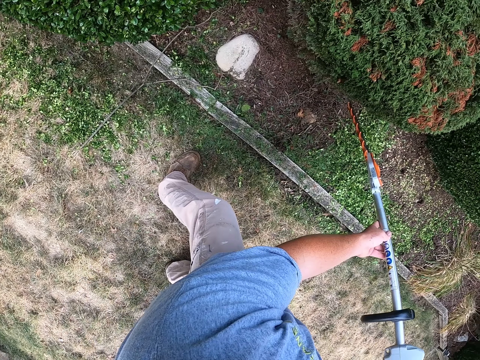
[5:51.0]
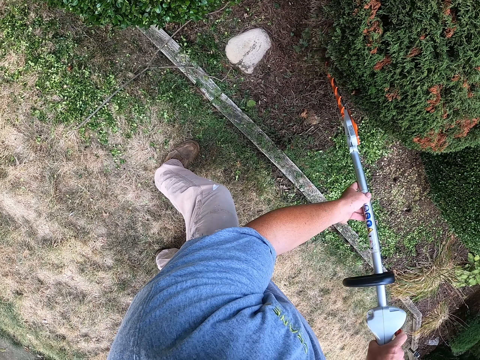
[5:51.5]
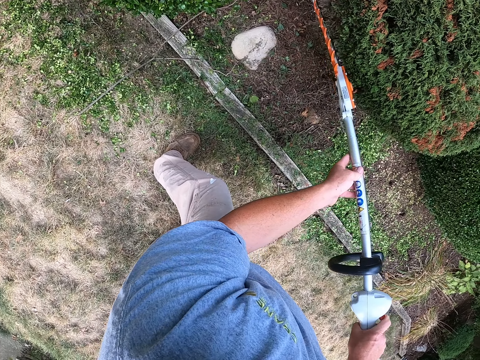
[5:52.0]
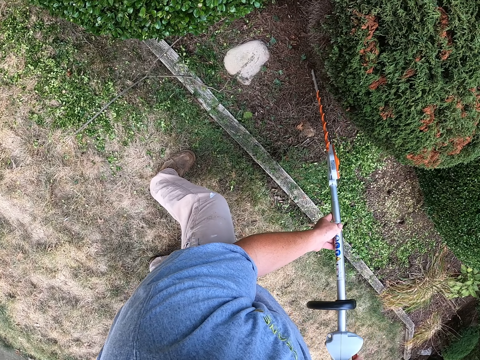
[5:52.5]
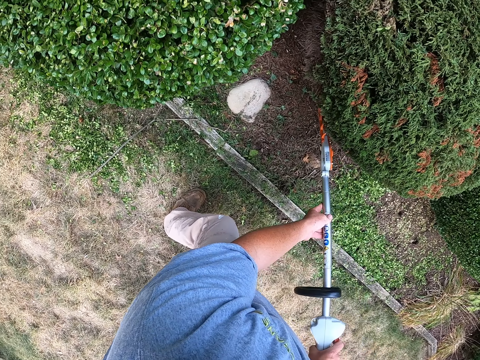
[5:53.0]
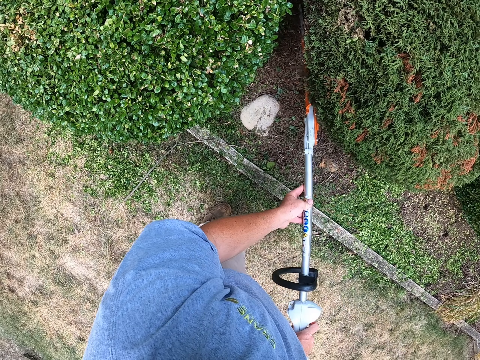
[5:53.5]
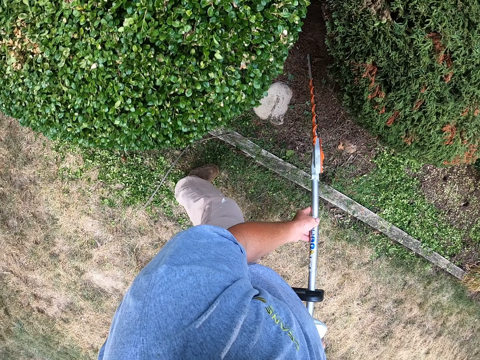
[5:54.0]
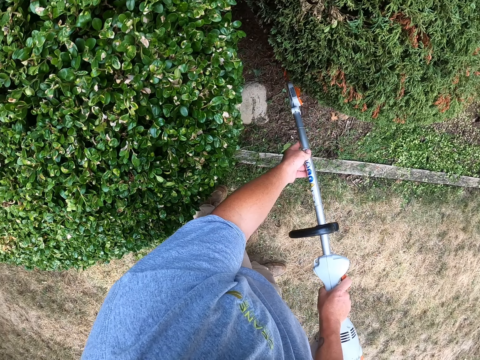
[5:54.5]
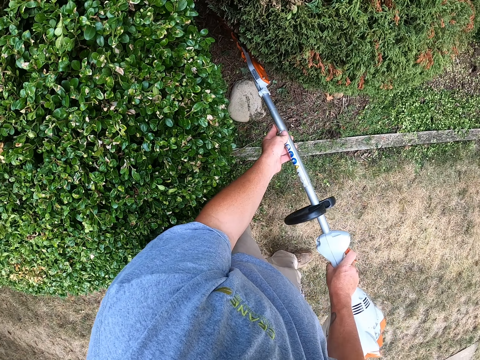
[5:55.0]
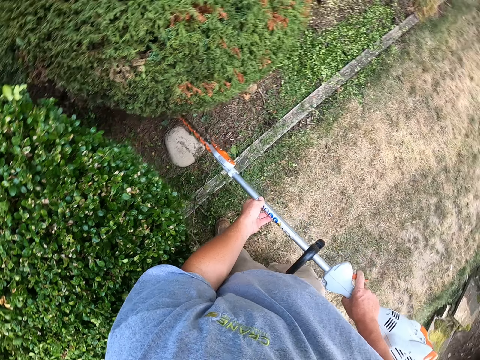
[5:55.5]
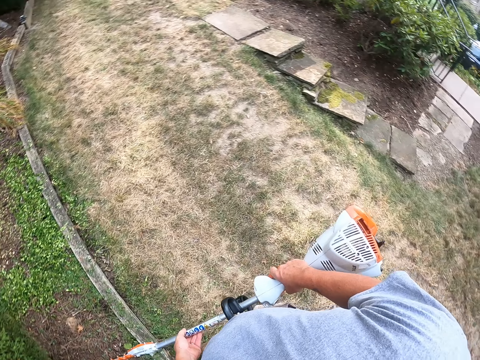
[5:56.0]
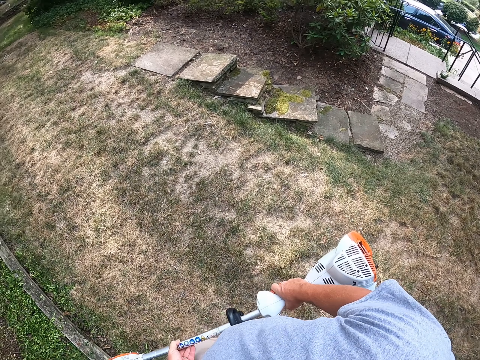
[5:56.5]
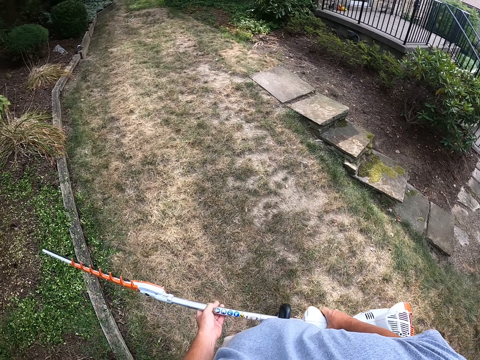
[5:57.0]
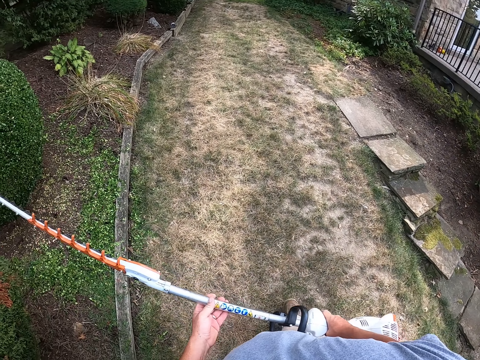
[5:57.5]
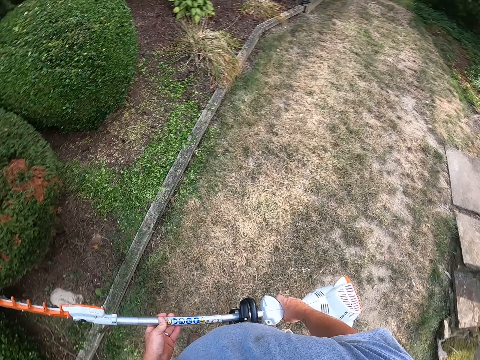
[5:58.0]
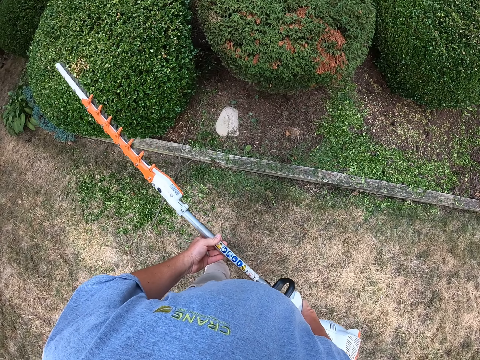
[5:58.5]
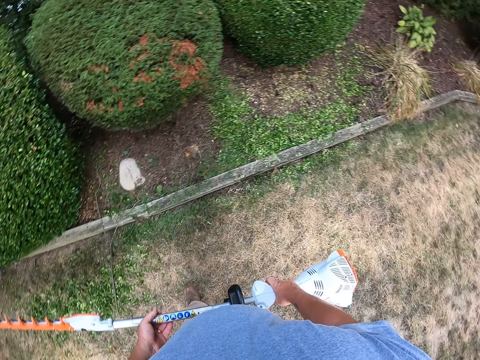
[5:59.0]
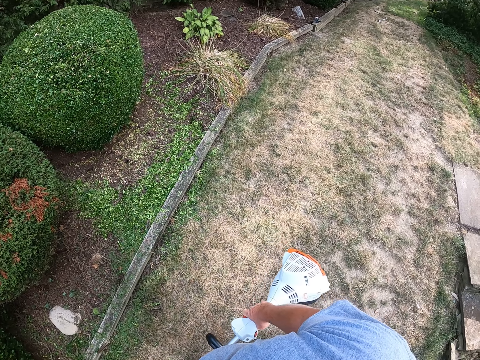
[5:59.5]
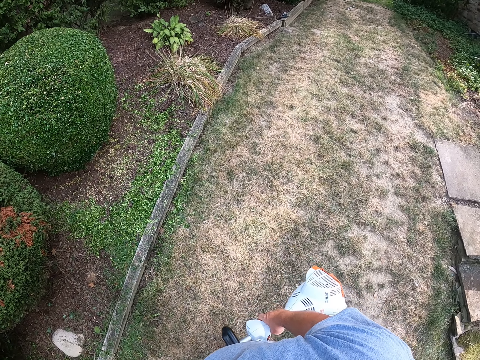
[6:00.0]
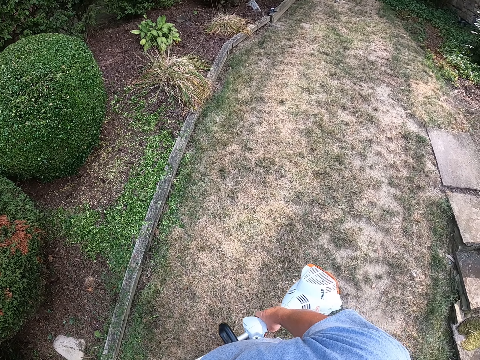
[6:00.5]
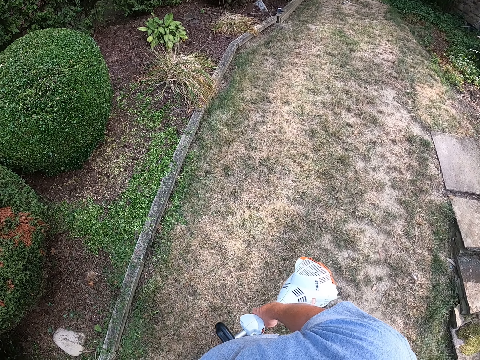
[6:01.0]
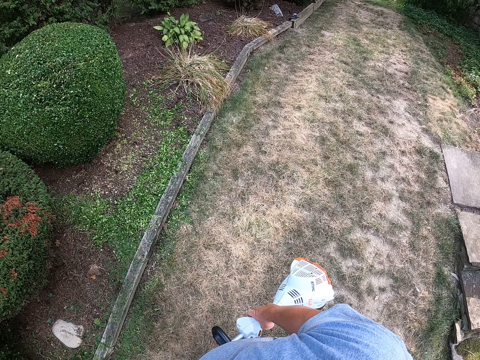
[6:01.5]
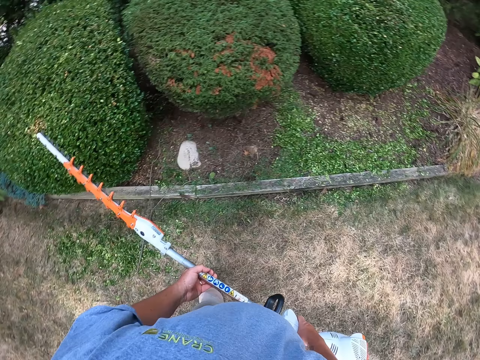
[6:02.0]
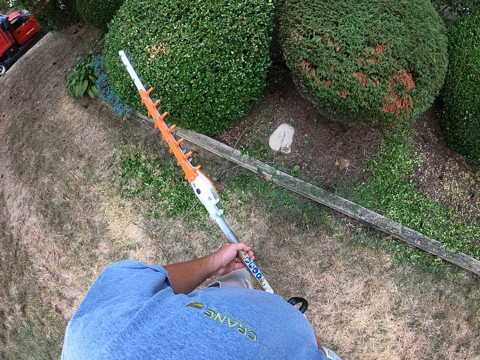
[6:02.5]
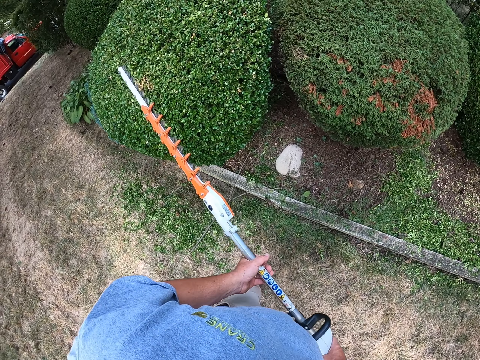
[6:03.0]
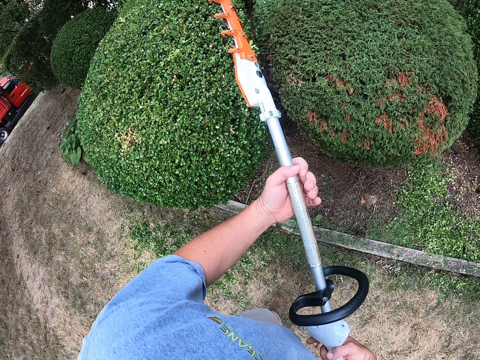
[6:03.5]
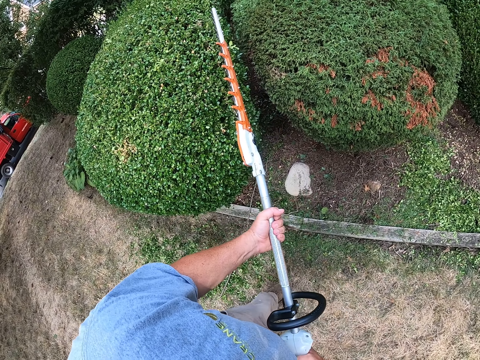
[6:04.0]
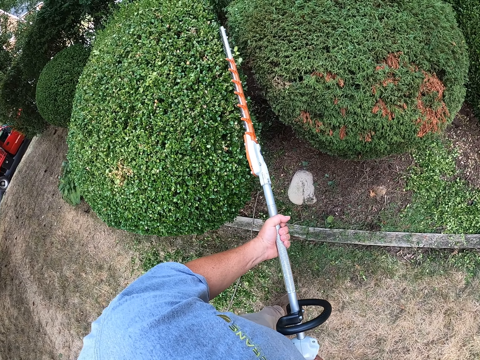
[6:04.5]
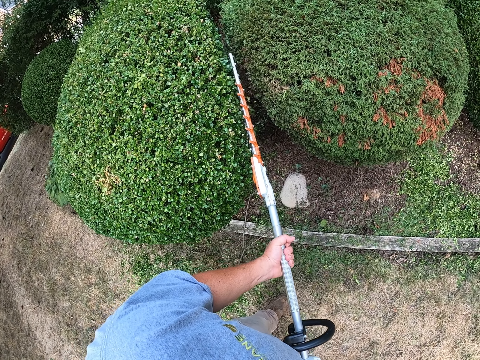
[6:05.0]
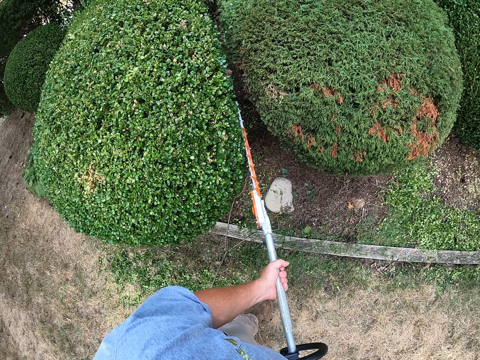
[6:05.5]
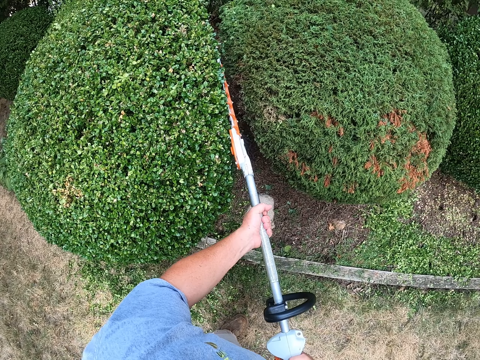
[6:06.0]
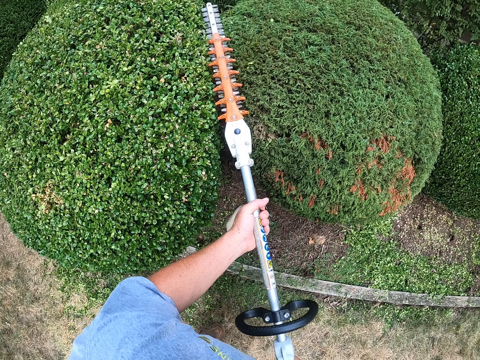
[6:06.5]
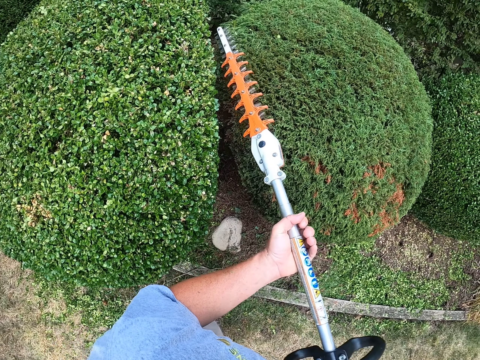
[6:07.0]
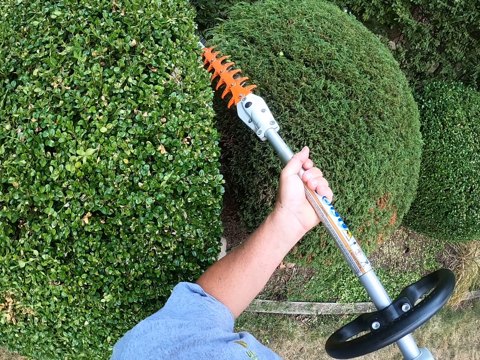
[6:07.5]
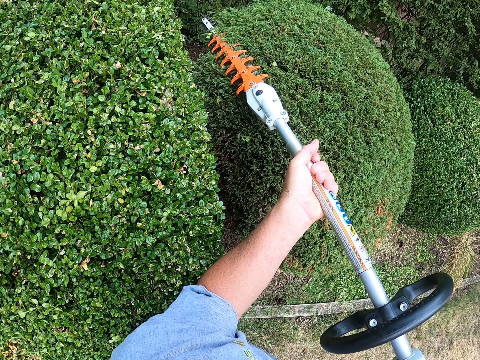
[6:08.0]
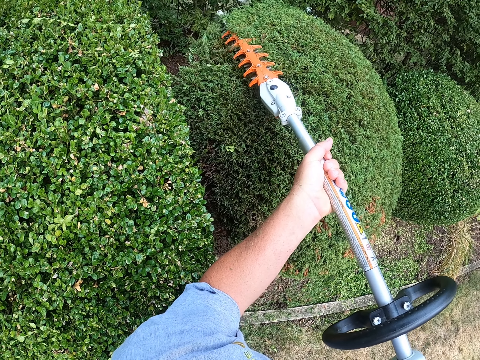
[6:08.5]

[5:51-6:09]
The camera wearer trims the flower tree. They look around. They trim the flower tree.

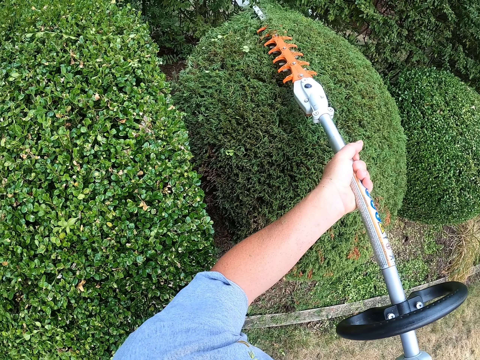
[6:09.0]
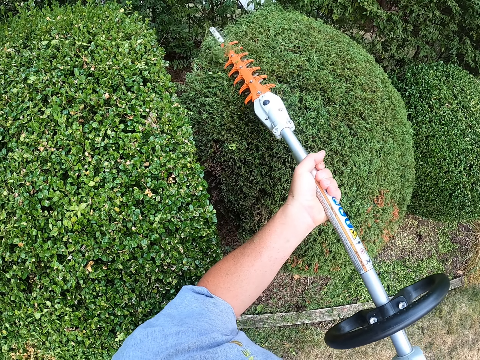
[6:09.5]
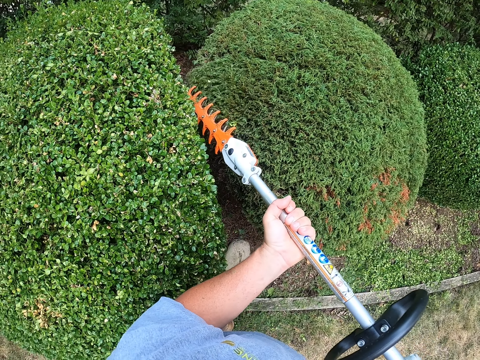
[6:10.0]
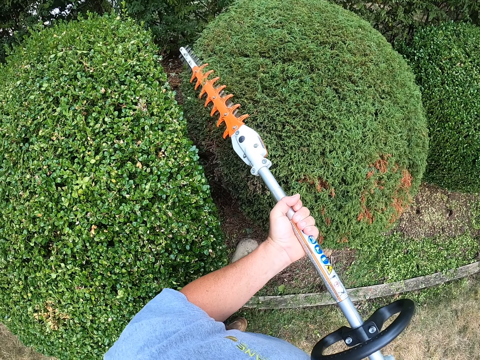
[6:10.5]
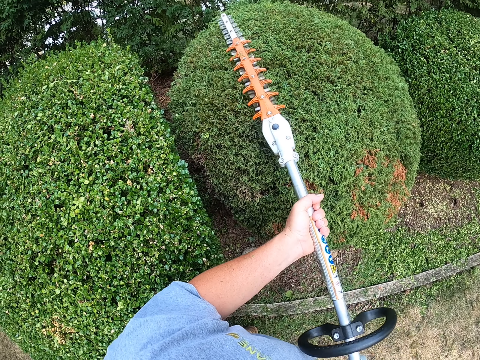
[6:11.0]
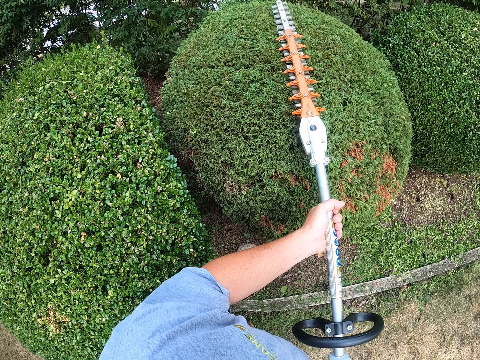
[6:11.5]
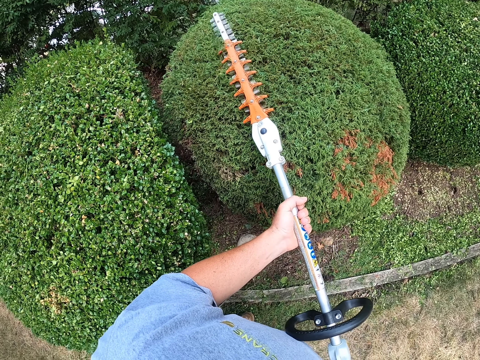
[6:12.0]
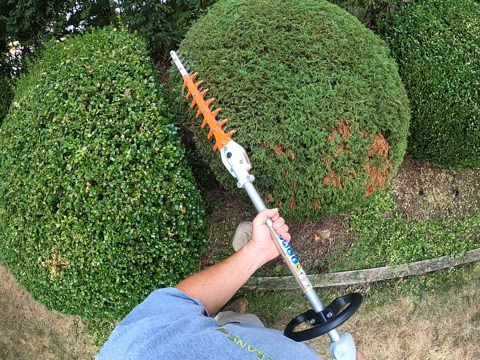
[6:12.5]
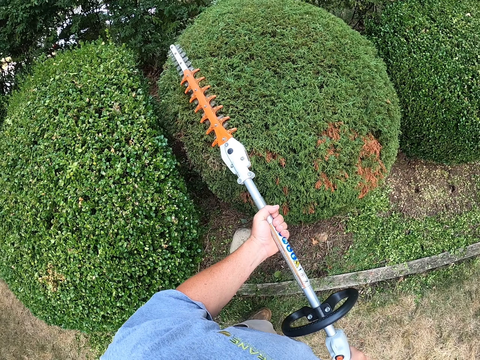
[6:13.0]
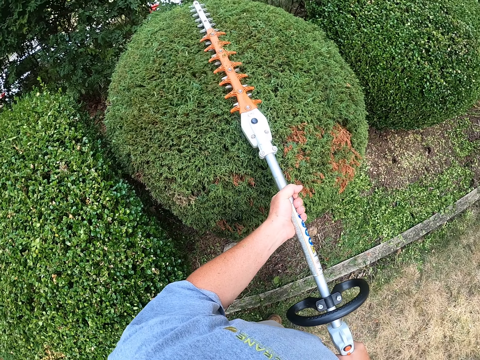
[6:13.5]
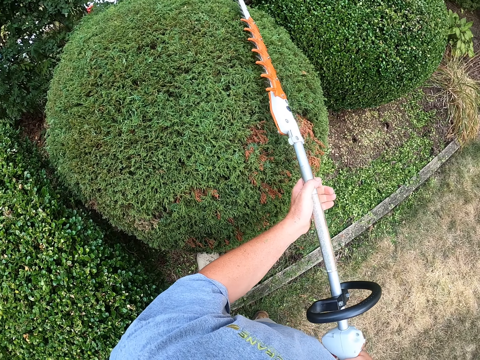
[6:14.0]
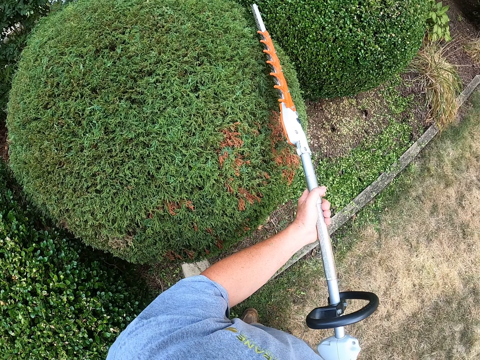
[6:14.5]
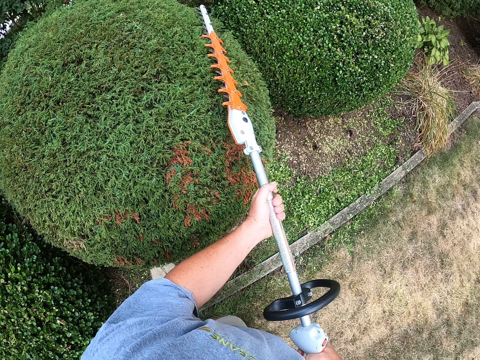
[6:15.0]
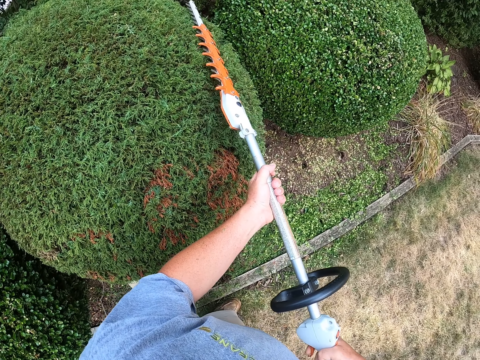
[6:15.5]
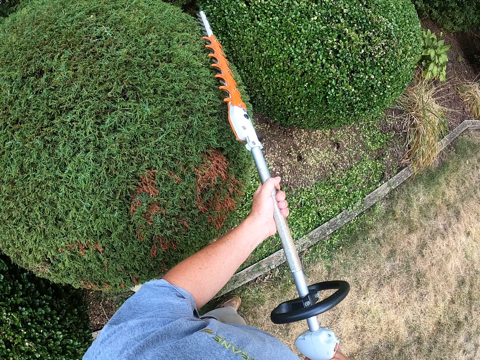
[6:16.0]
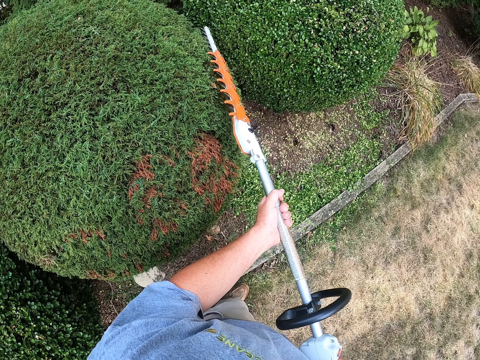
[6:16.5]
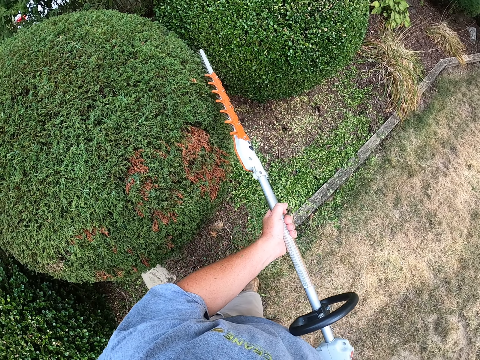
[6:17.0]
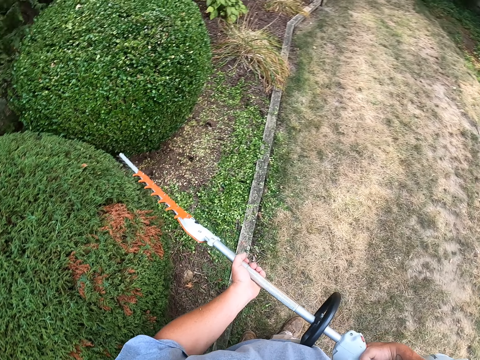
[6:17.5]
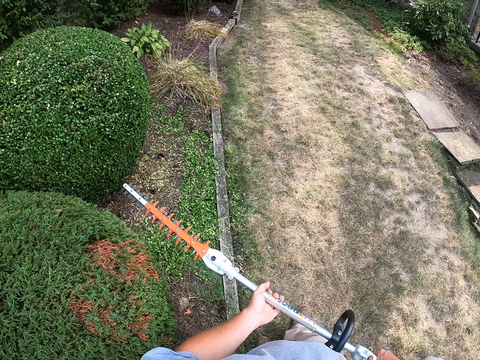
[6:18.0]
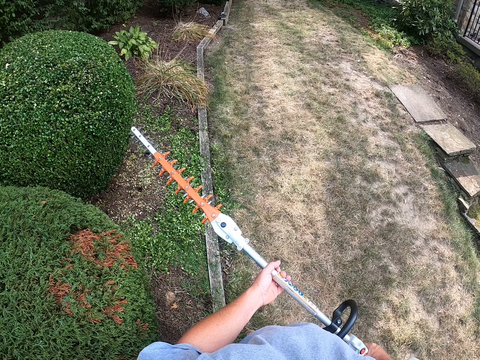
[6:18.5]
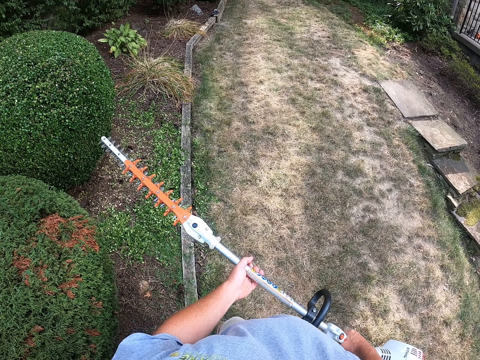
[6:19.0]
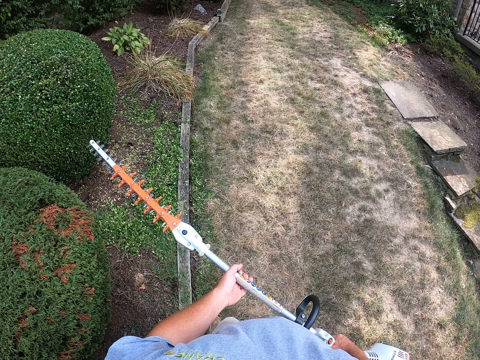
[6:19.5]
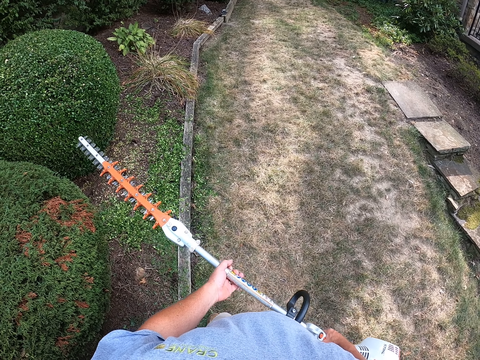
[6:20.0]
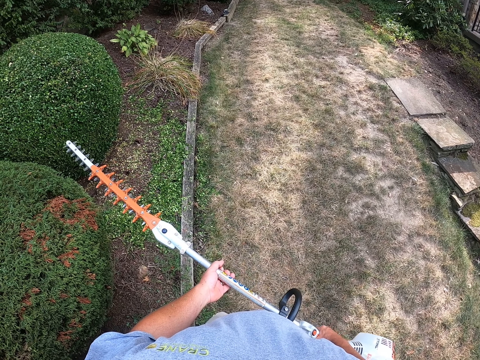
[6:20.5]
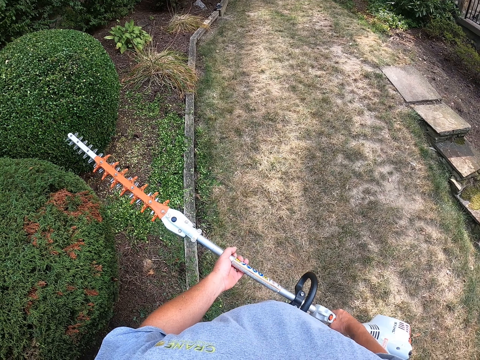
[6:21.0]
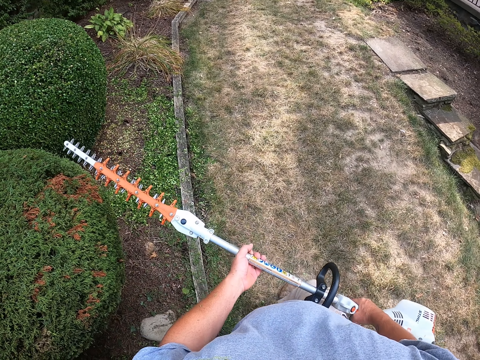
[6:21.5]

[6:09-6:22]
The camera wearer stops trimming. They turn off the hedge trimmer.
